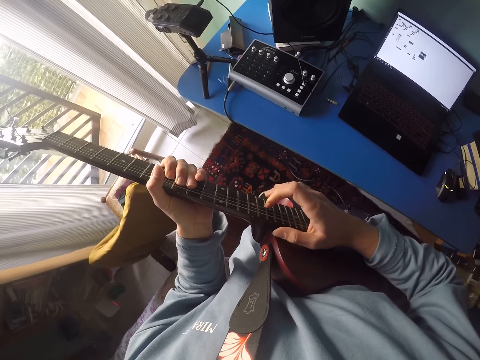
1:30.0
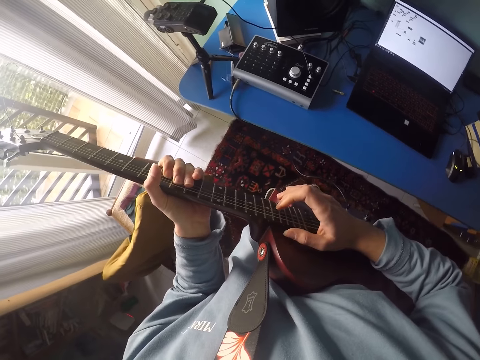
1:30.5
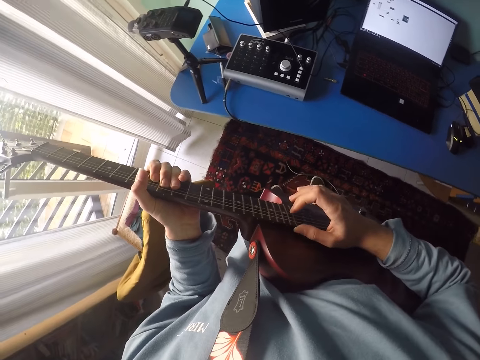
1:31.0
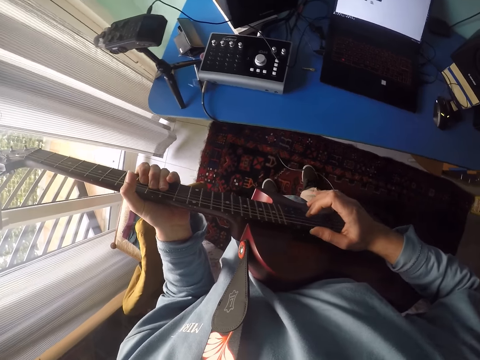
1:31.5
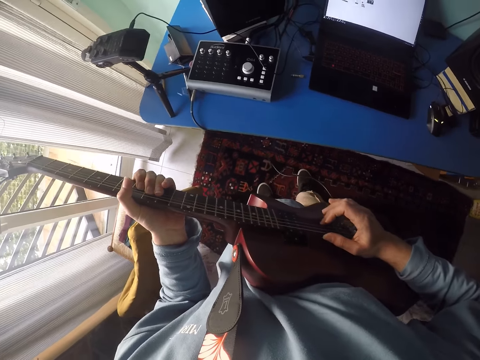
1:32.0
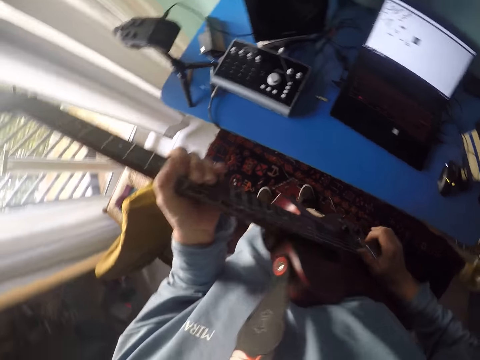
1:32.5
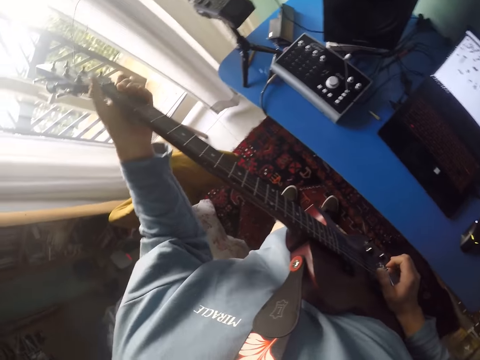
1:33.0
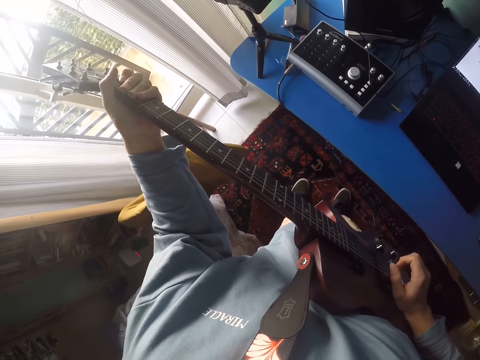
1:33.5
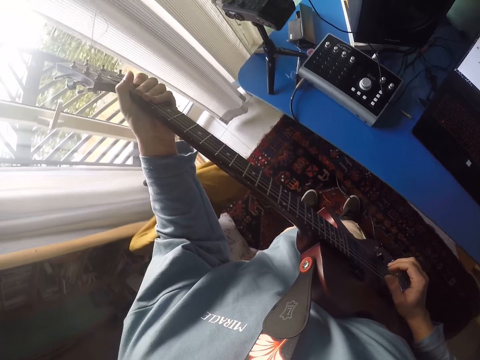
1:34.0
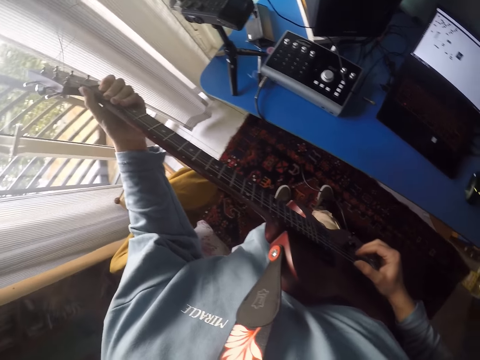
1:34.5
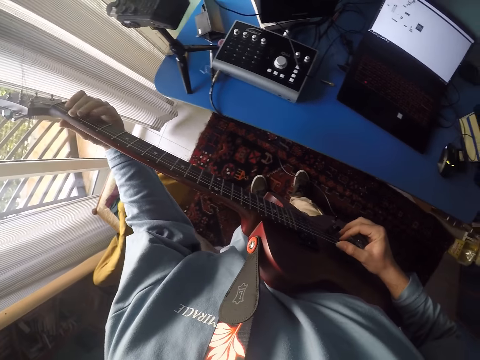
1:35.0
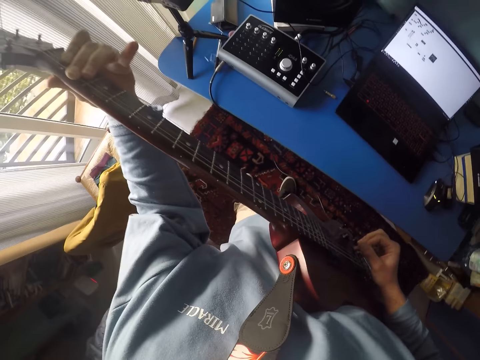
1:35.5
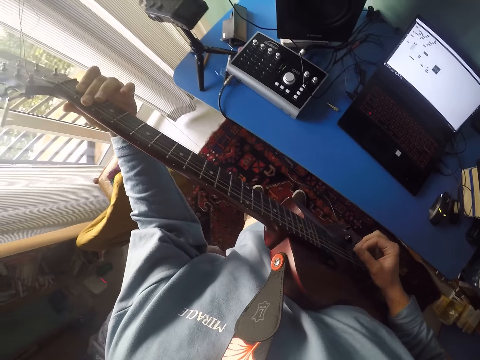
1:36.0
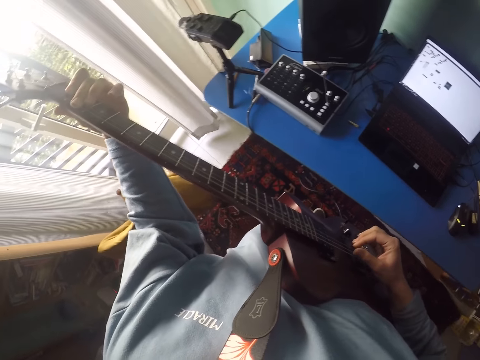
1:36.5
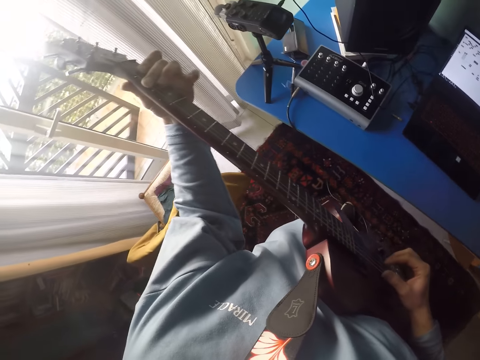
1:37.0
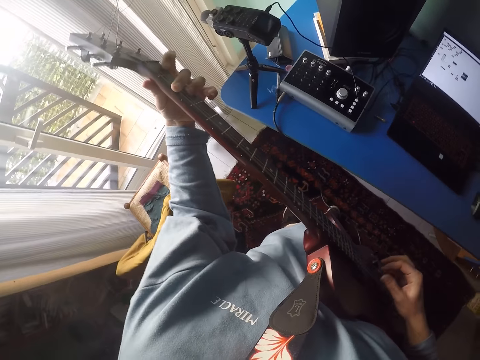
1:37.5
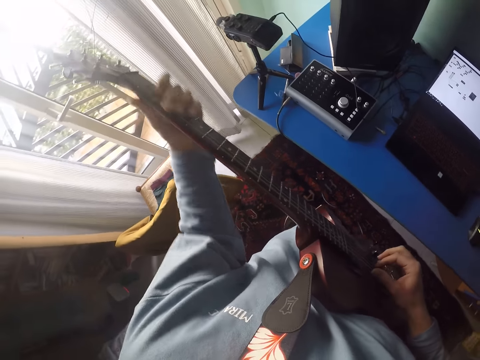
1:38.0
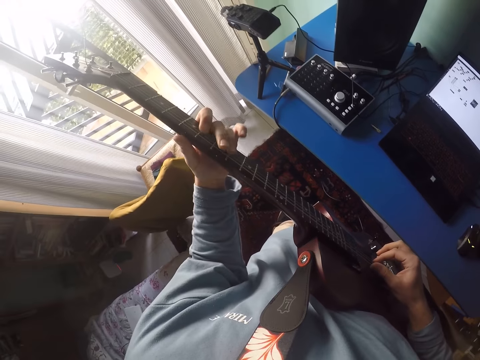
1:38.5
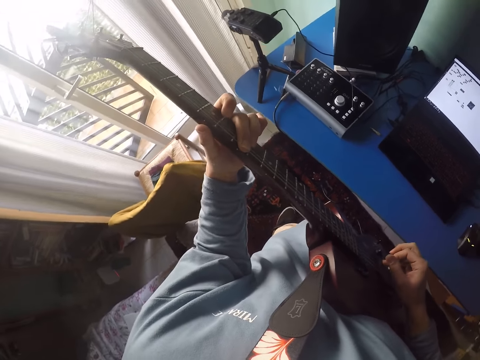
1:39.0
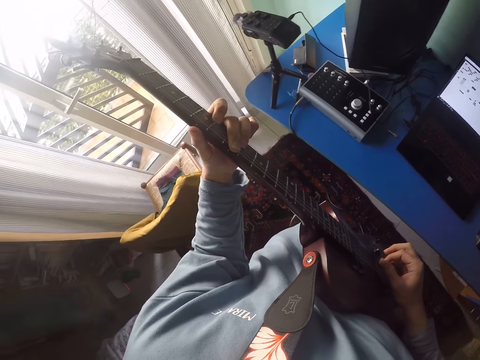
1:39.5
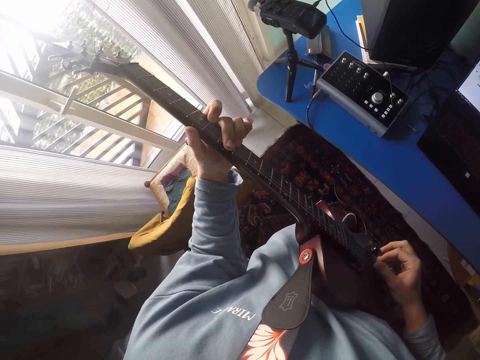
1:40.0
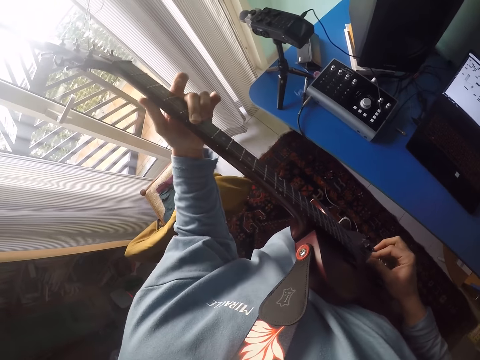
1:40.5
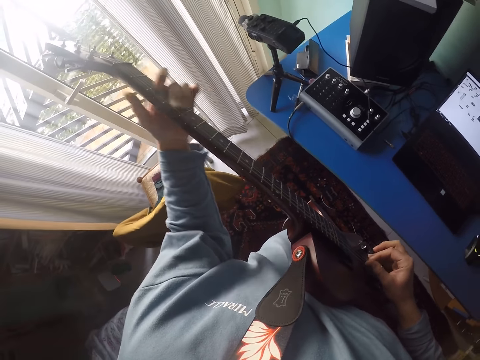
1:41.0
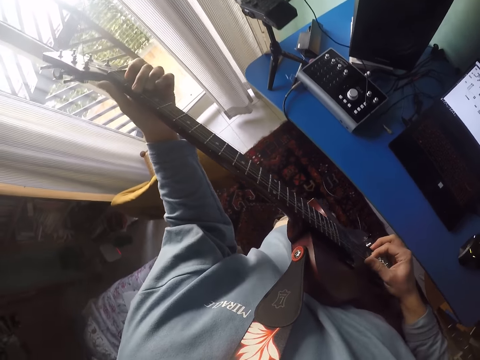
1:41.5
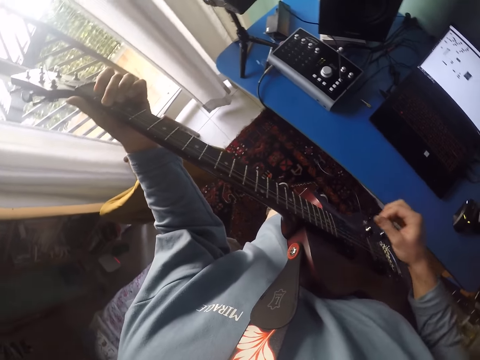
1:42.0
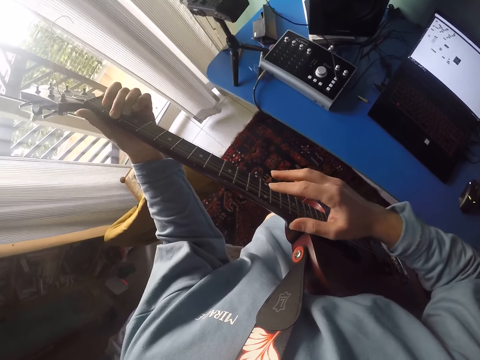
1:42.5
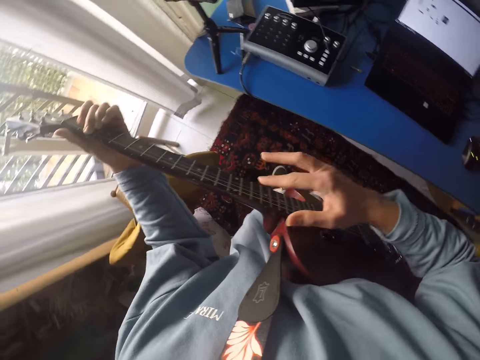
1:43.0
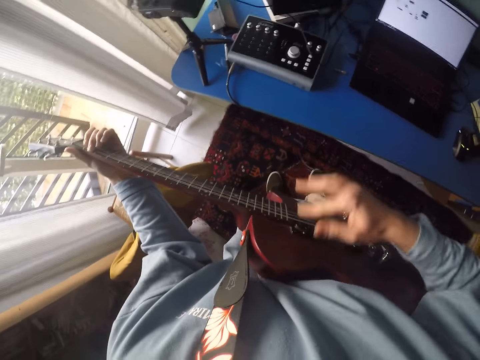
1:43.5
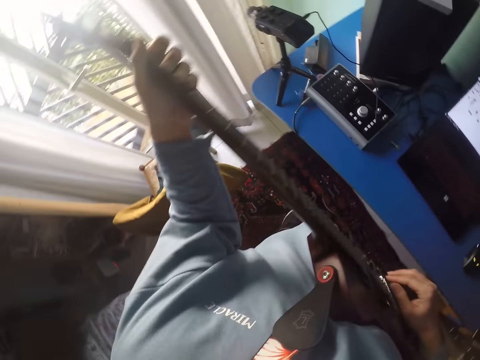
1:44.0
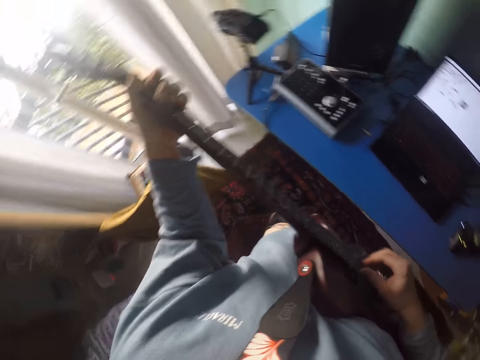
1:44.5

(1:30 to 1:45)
The camera wearer plays the guitar. They move the left hand.

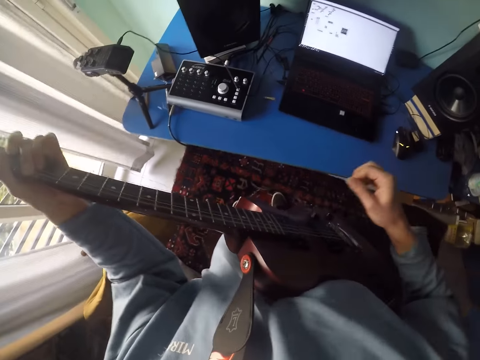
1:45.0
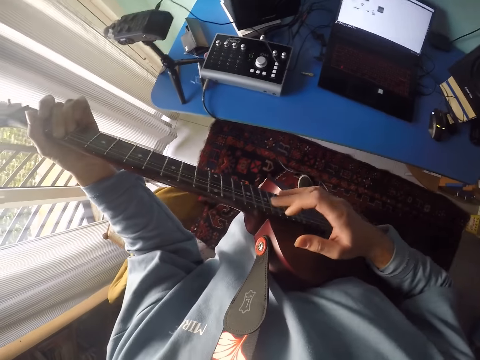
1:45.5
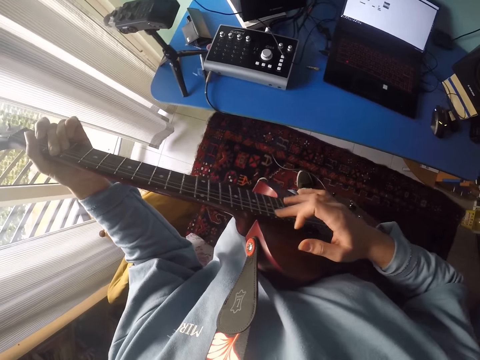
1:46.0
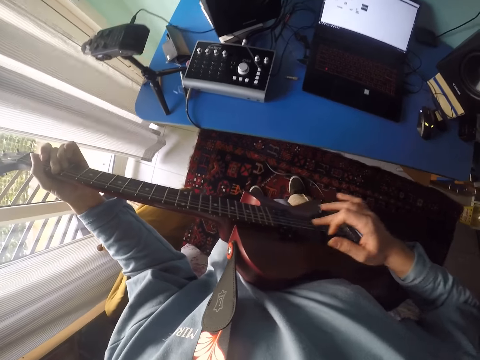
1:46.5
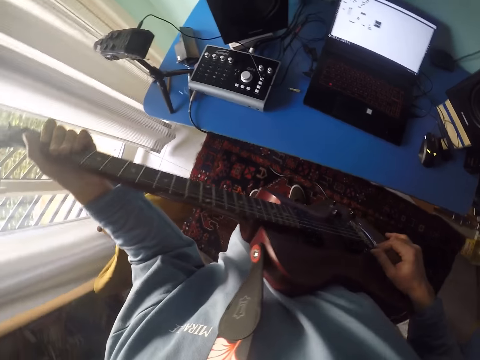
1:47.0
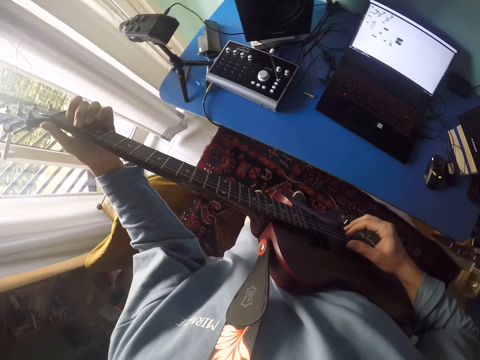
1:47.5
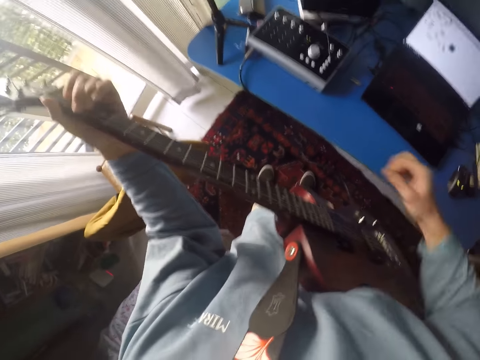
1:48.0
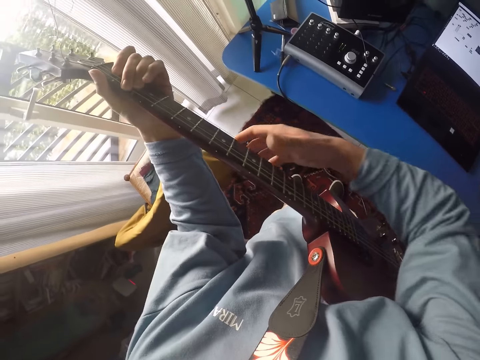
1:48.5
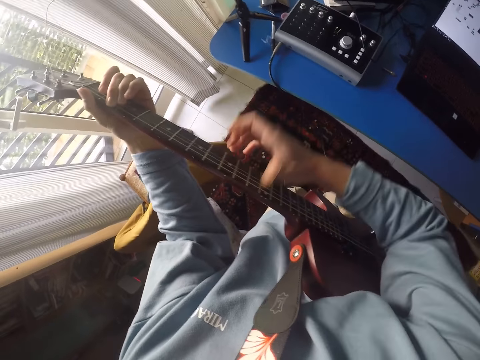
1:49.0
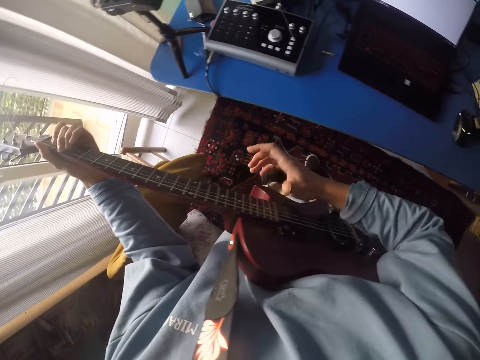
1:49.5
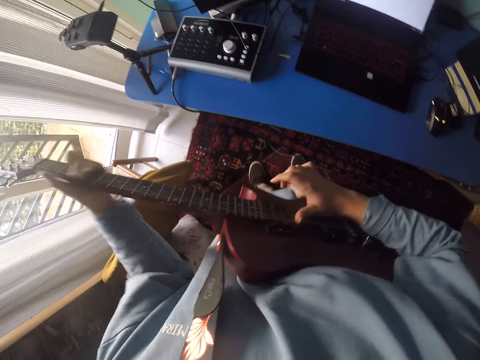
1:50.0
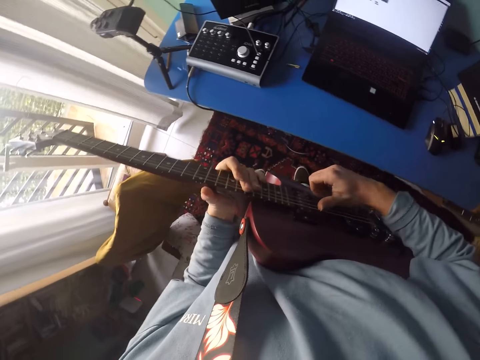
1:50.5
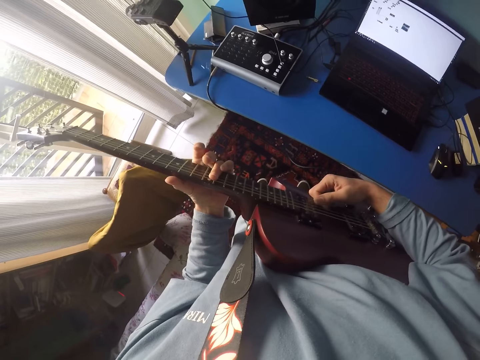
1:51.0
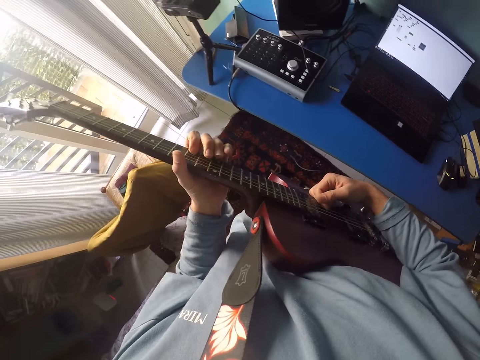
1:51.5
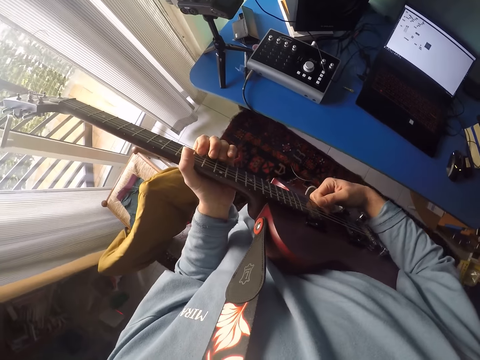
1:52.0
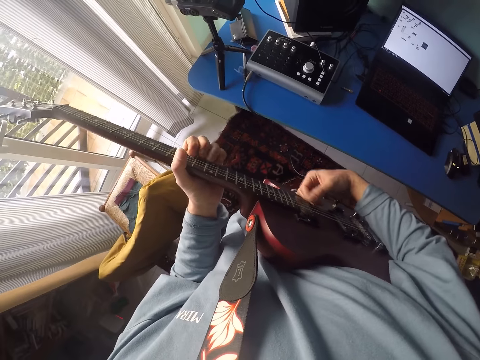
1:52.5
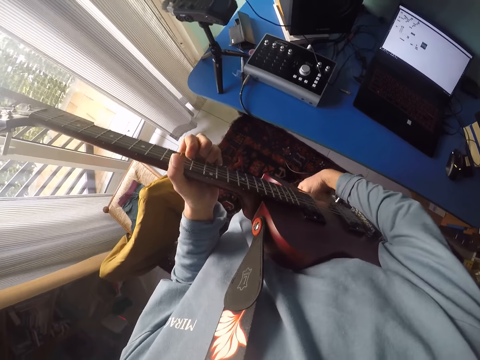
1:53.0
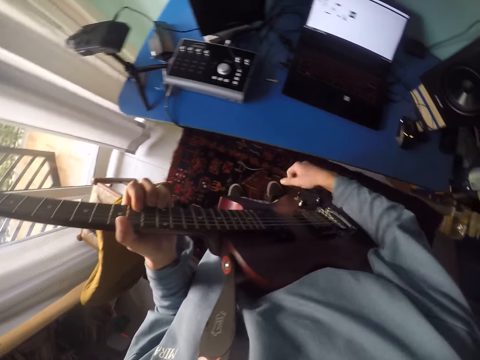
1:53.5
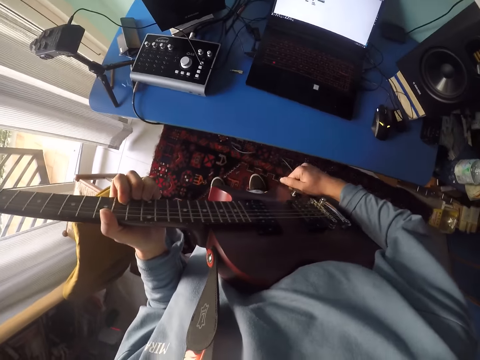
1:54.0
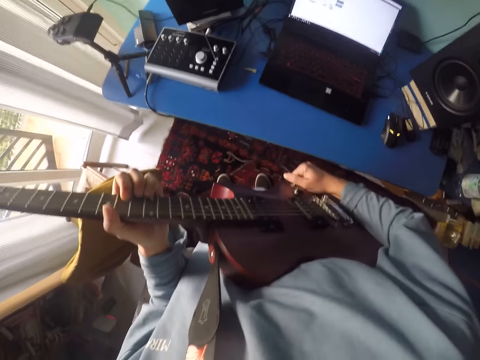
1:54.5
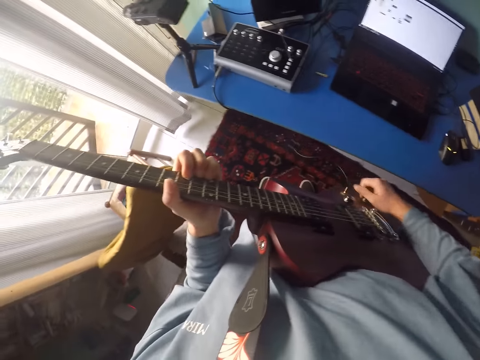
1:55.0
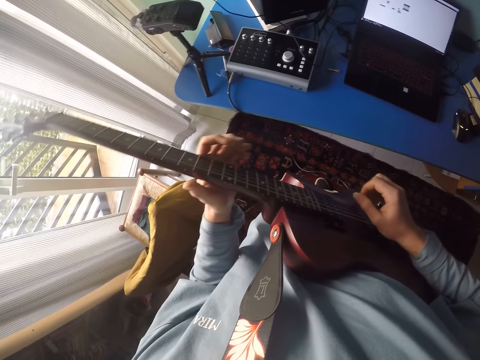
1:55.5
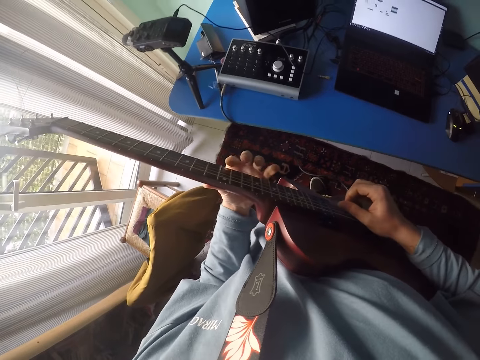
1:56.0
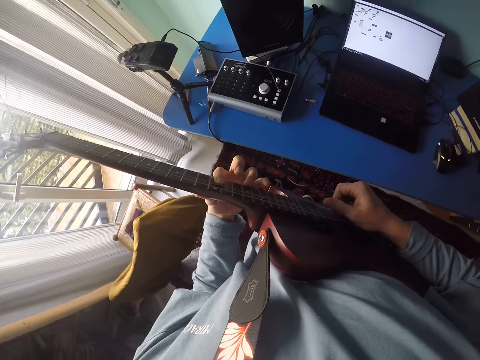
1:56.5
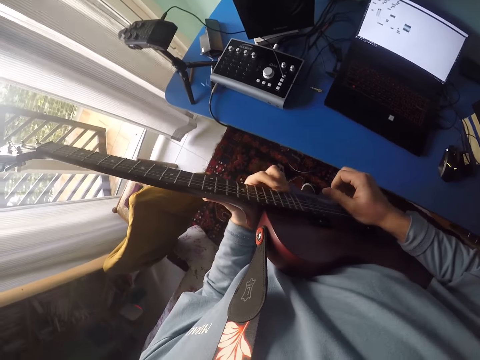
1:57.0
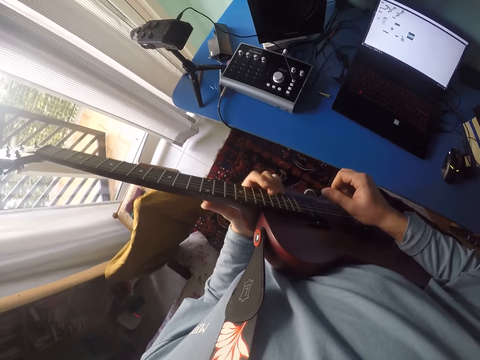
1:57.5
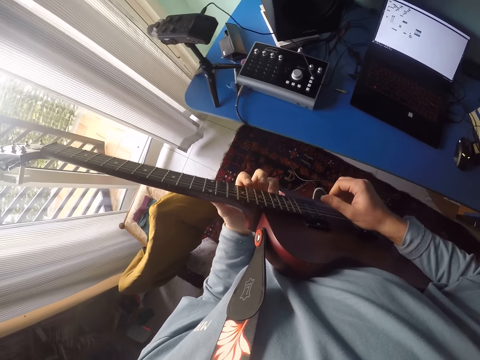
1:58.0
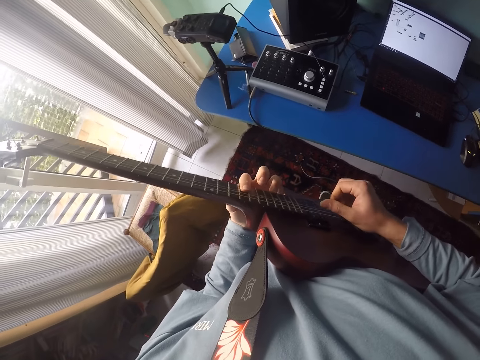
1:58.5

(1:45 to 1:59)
The camera wearer clicks the strings. They move the left hand and play guitar.
